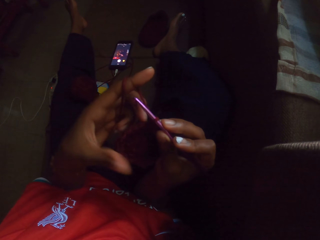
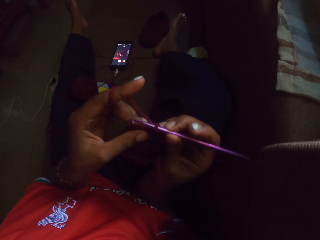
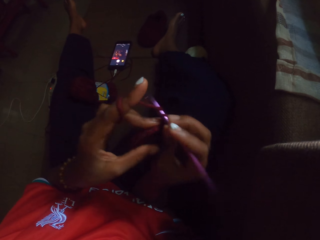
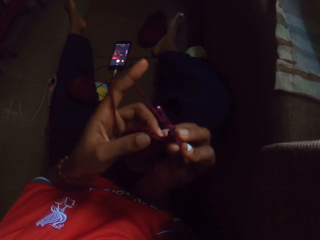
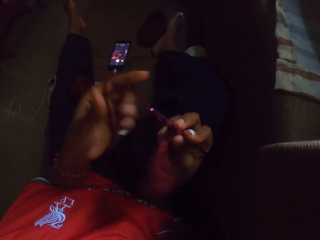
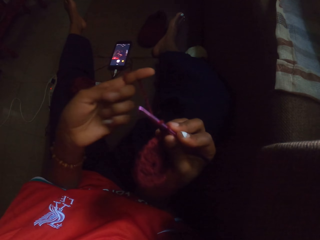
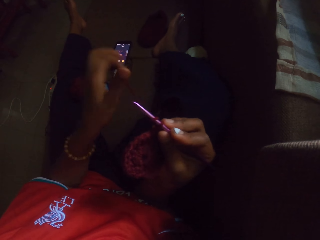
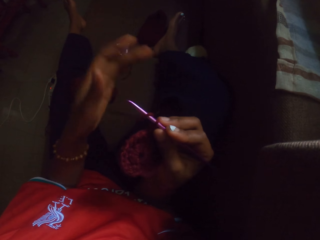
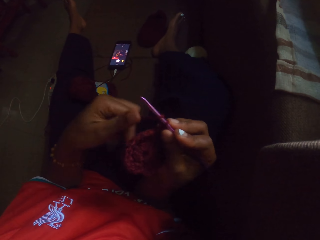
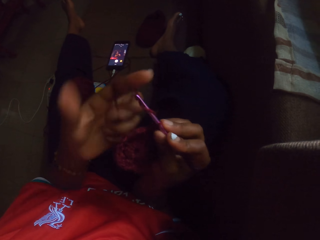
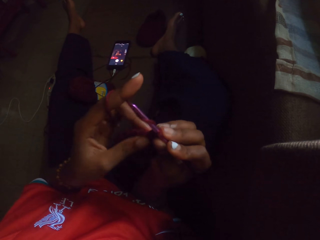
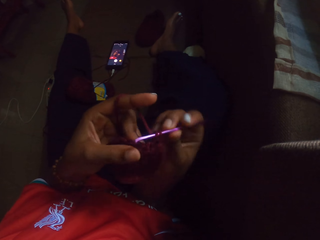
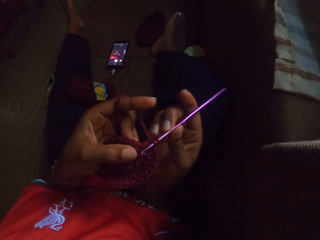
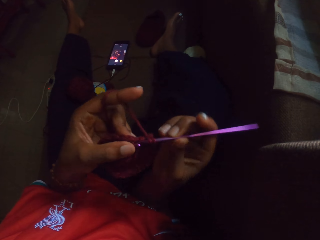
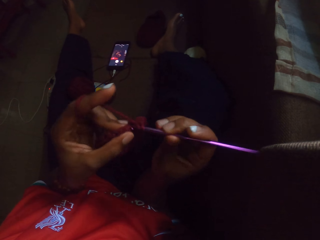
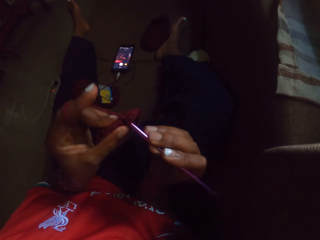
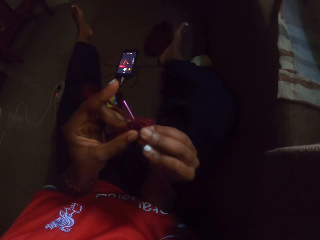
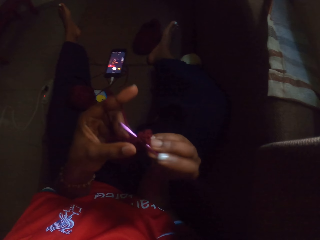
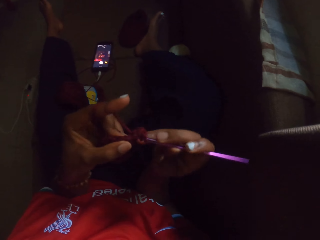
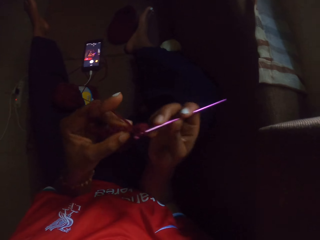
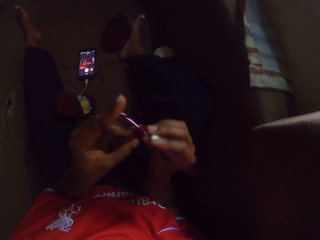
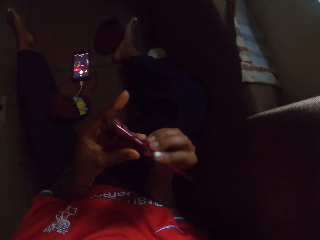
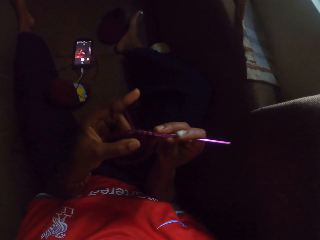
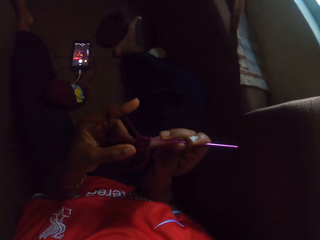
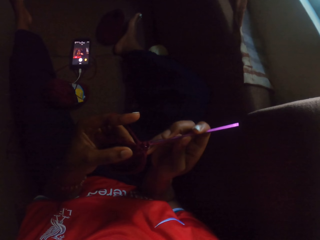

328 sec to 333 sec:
The camera wearer crochets with both hands.

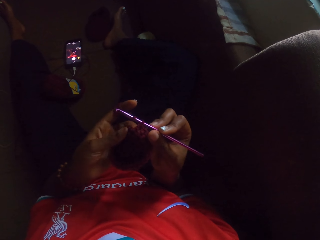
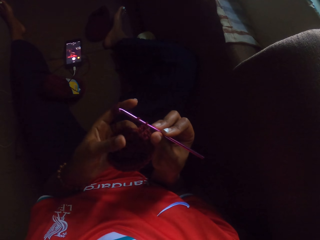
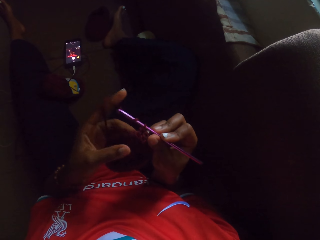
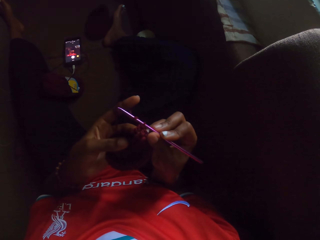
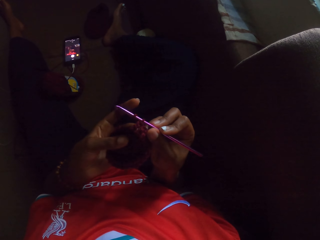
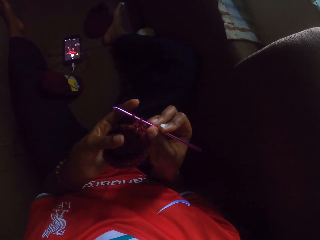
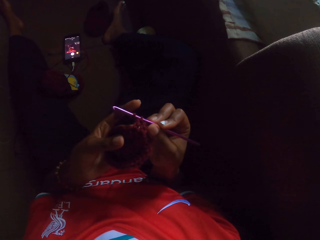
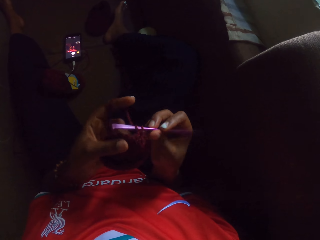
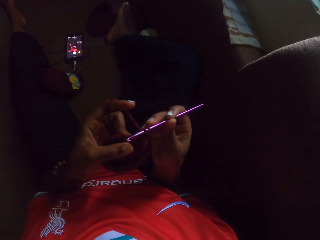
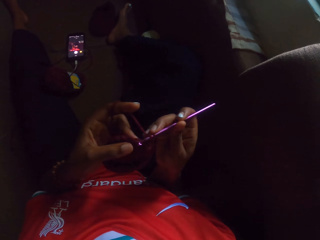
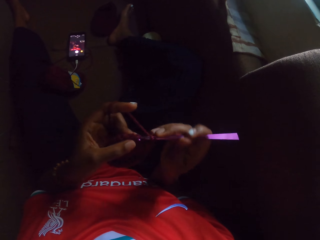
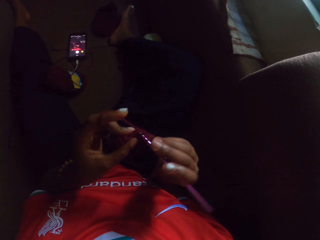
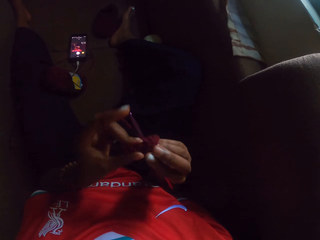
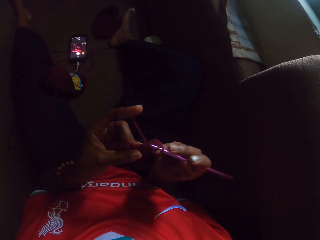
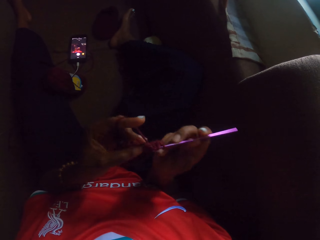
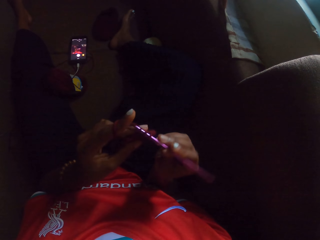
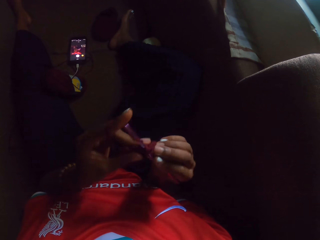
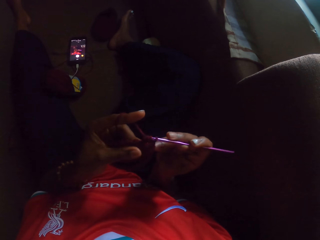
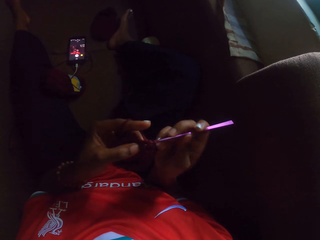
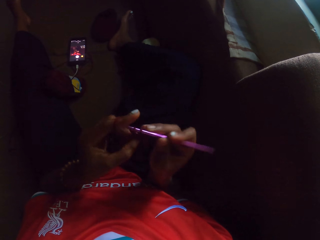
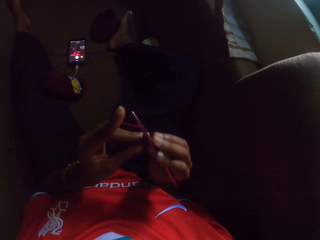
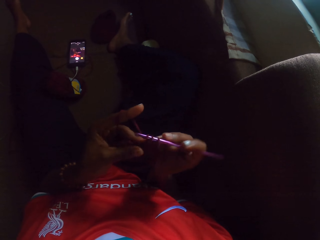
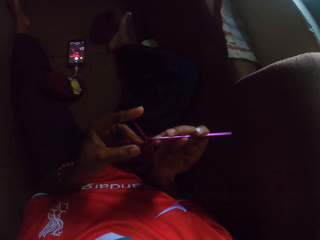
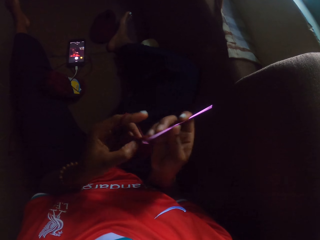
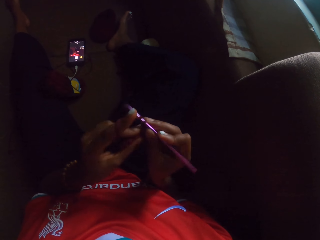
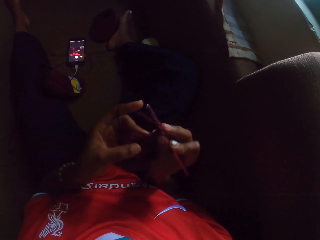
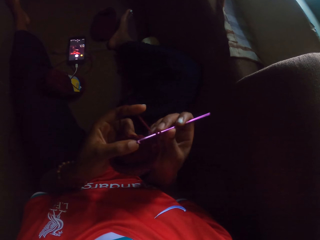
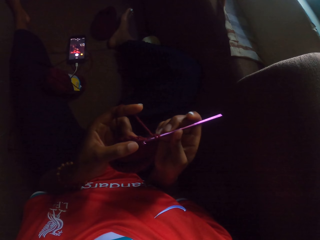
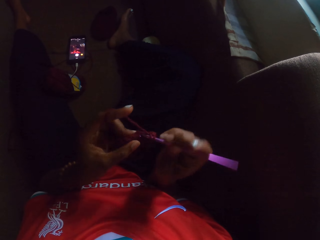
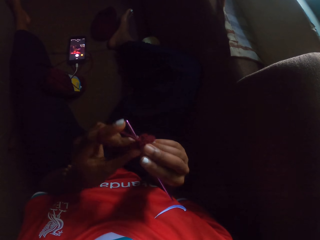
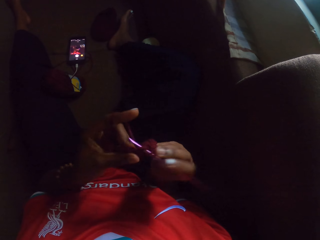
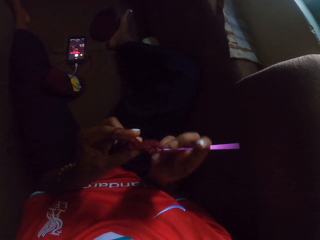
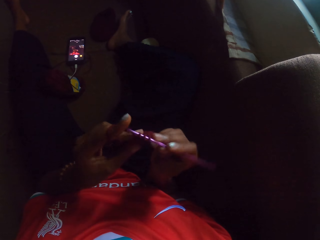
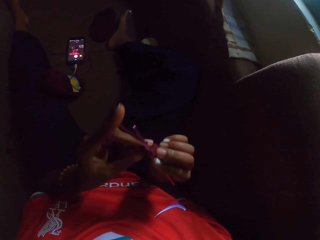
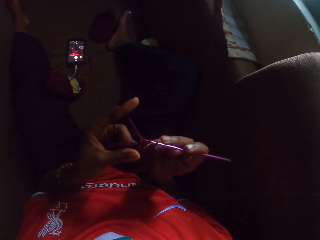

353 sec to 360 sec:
The camera wearer crochets with both hands.

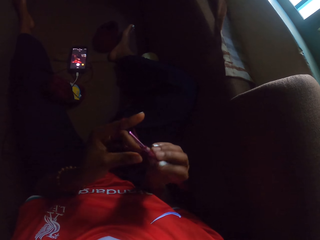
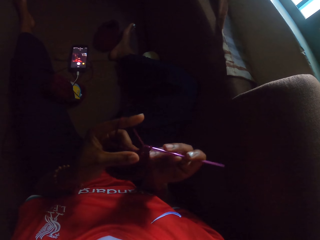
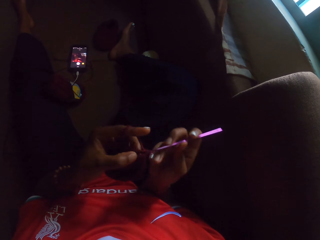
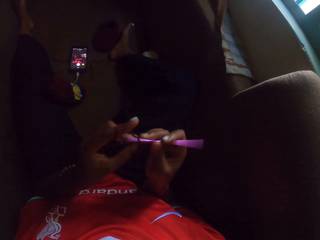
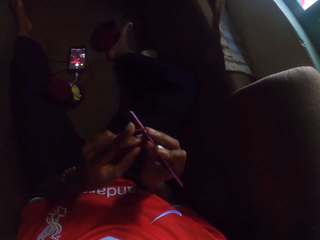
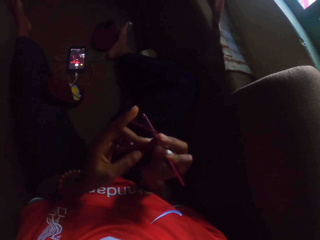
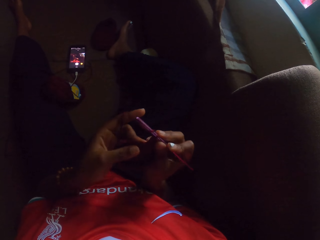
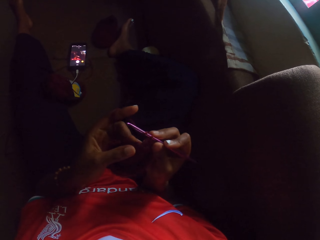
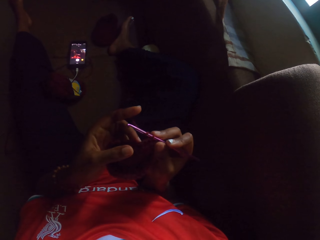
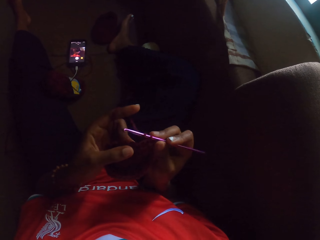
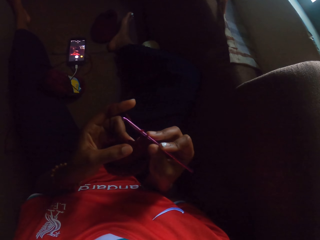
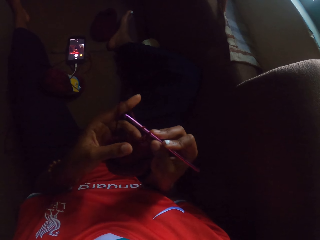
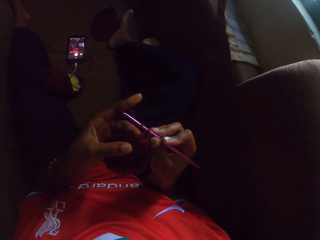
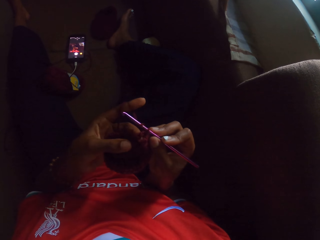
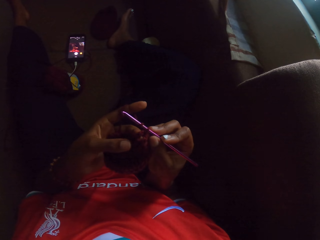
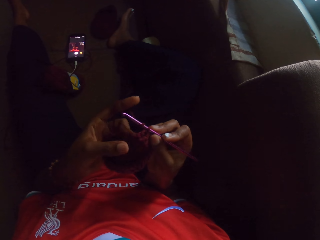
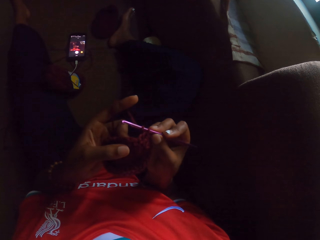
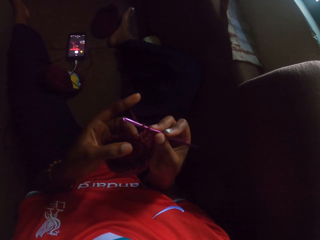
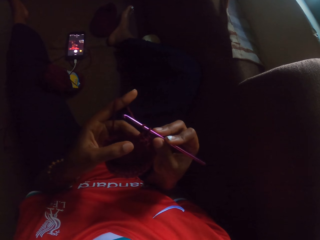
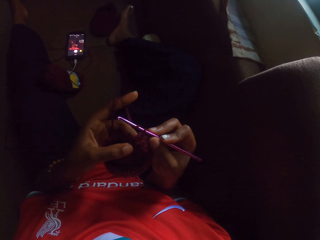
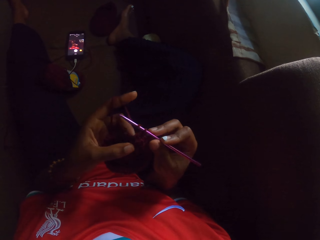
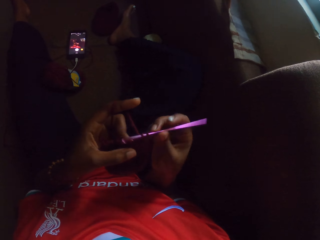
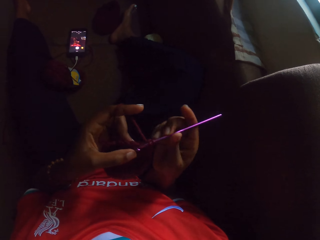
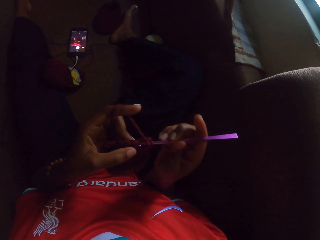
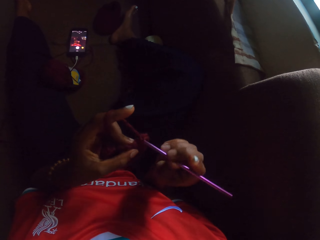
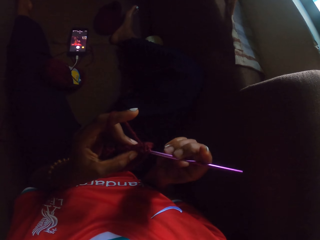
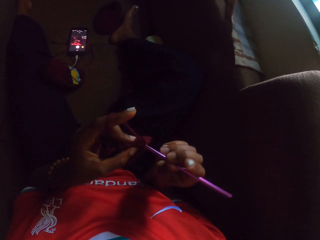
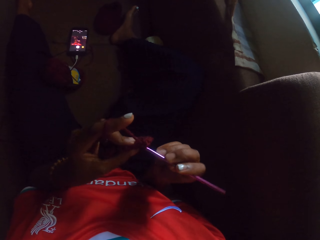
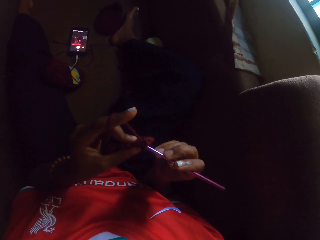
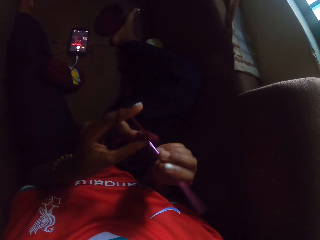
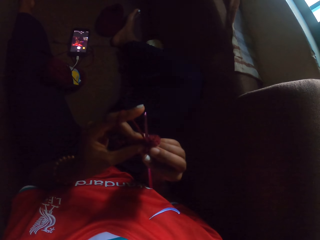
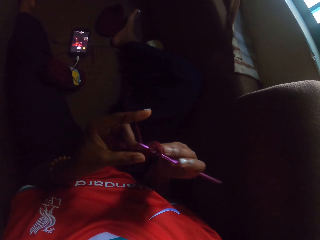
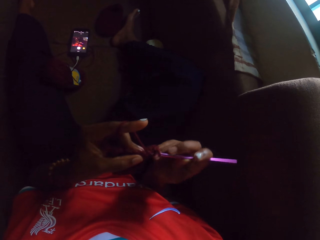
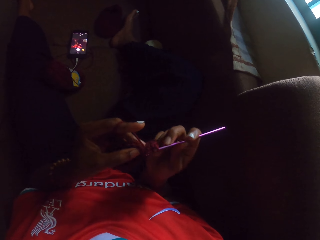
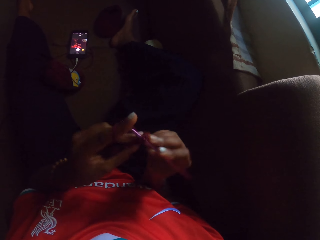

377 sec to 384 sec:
The camera wearer counts the crochet stitches with her left hand.

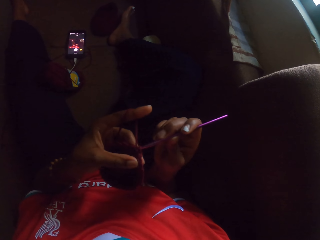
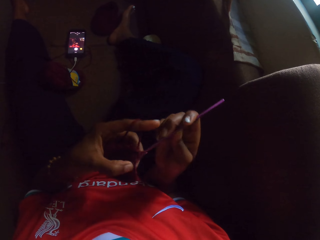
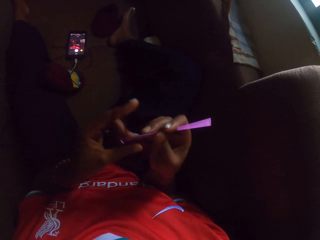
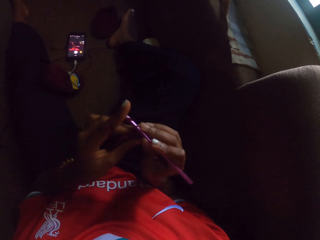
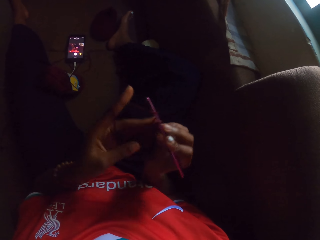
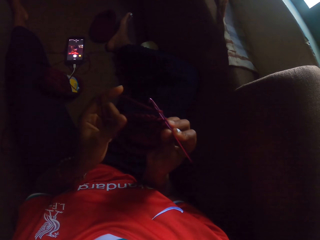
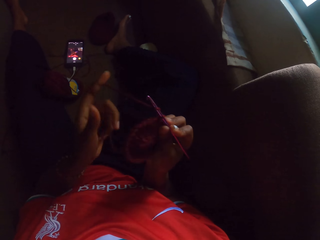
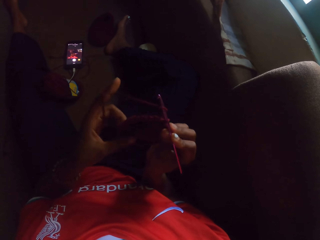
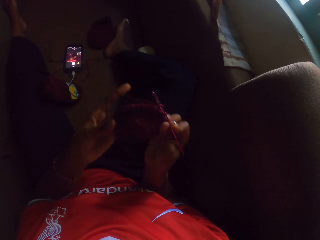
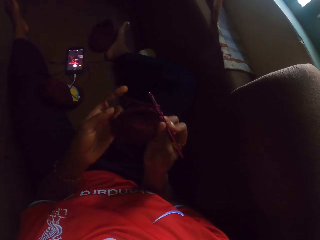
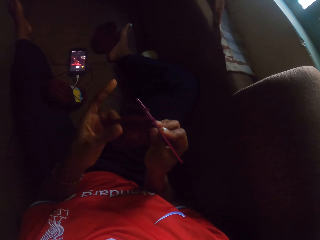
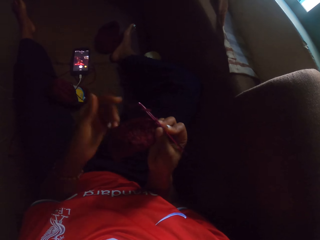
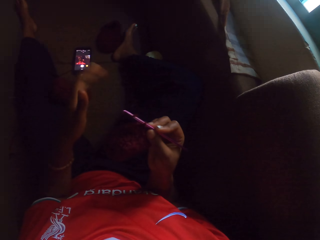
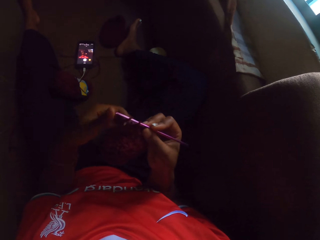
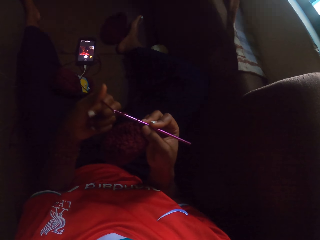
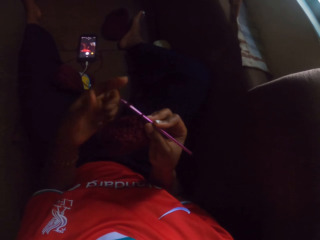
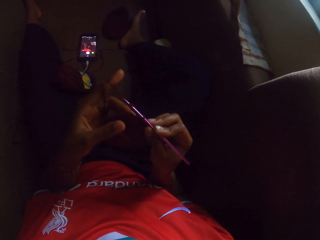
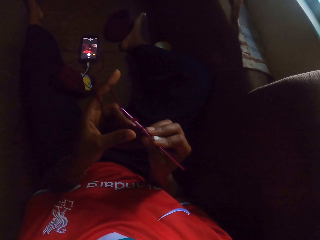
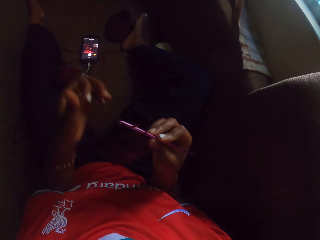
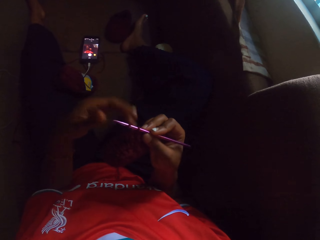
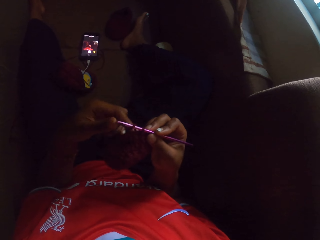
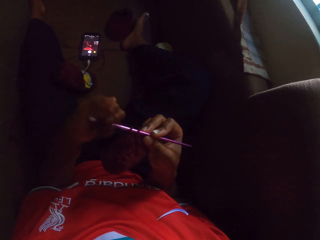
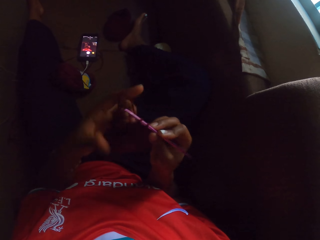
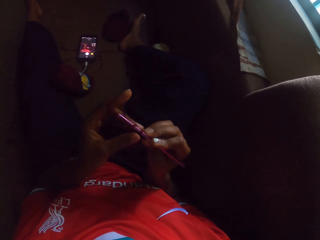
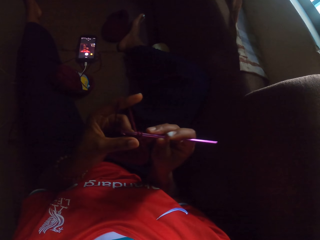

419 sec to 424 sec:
The camera wearer stretches the crochet with her left hand.
